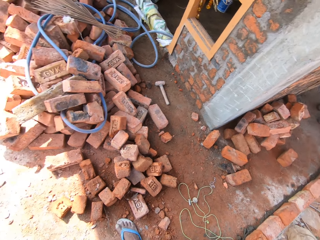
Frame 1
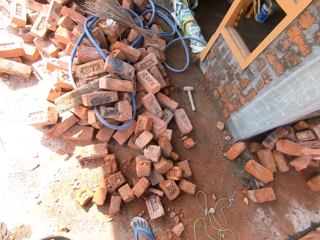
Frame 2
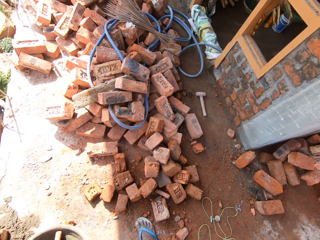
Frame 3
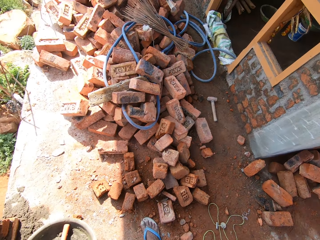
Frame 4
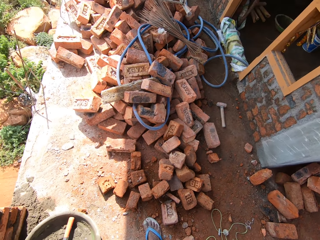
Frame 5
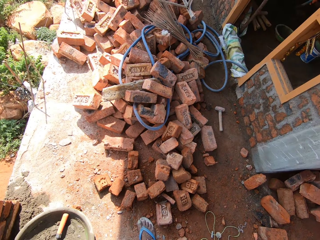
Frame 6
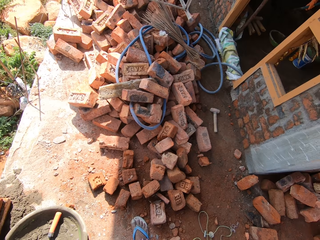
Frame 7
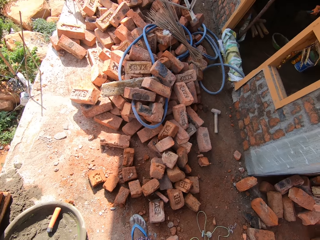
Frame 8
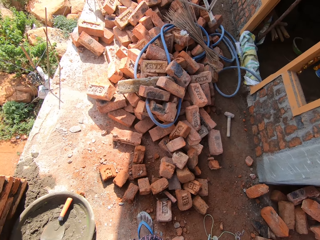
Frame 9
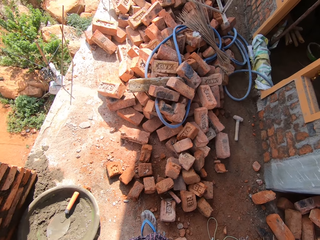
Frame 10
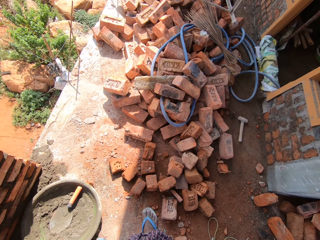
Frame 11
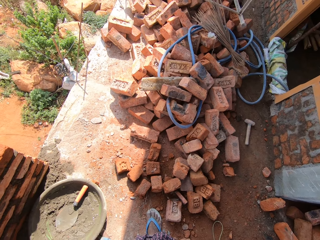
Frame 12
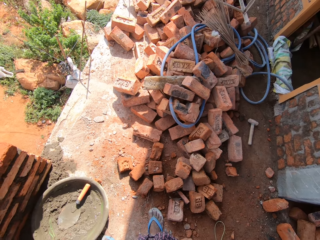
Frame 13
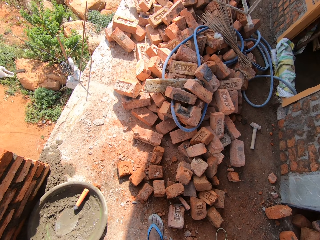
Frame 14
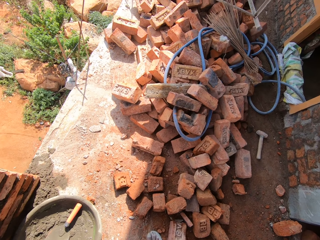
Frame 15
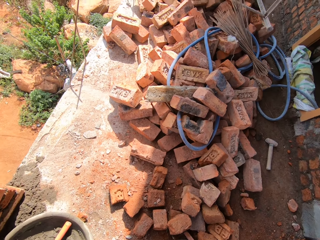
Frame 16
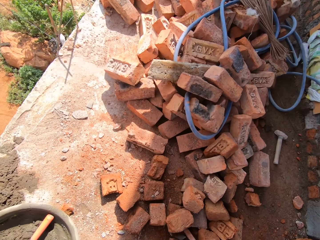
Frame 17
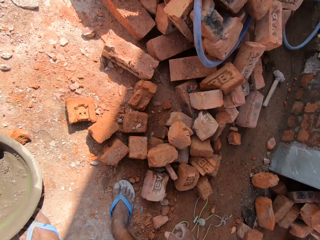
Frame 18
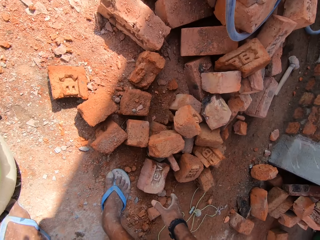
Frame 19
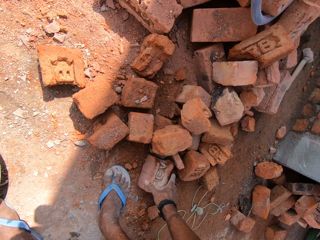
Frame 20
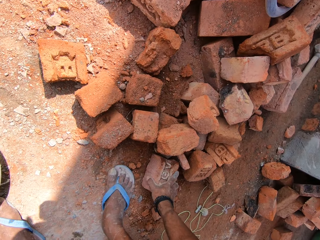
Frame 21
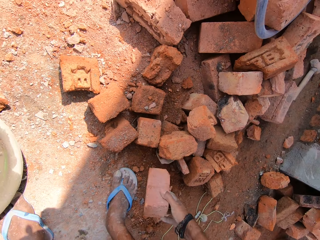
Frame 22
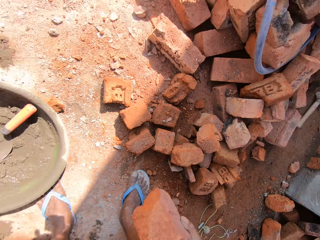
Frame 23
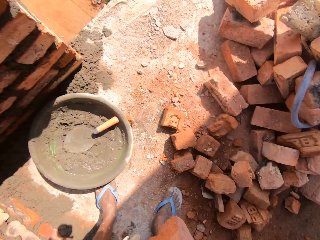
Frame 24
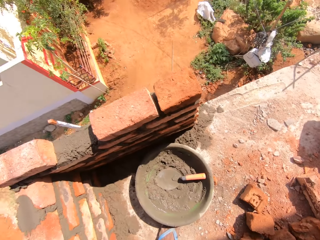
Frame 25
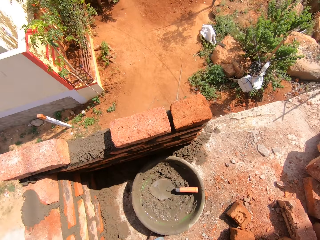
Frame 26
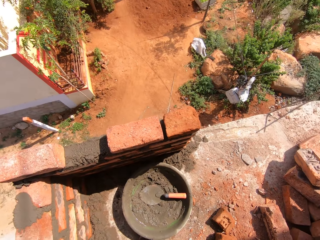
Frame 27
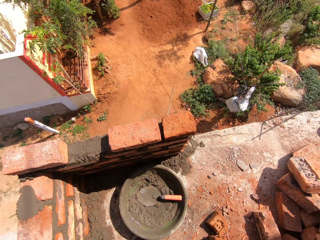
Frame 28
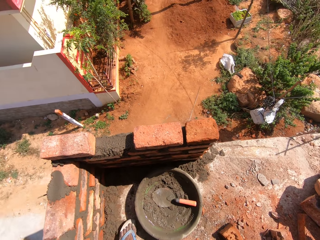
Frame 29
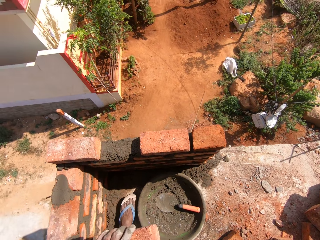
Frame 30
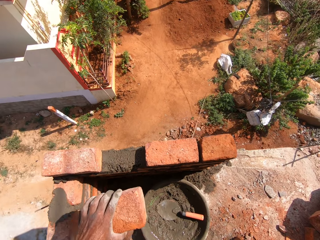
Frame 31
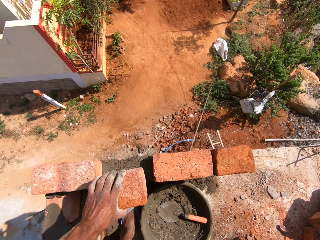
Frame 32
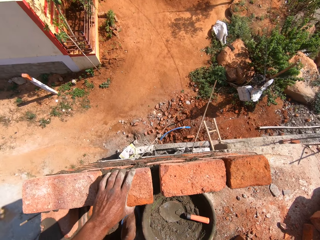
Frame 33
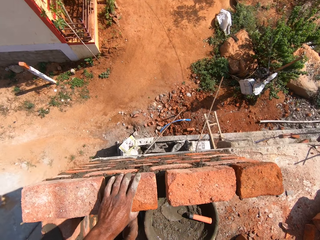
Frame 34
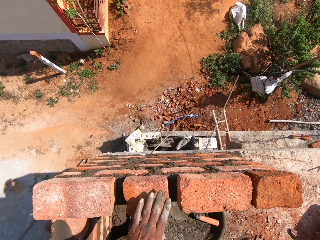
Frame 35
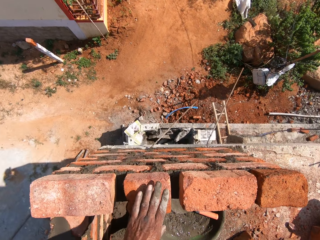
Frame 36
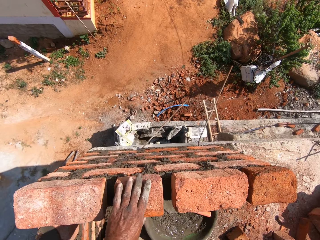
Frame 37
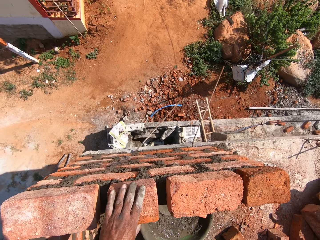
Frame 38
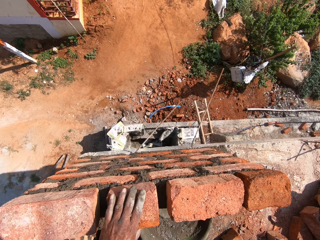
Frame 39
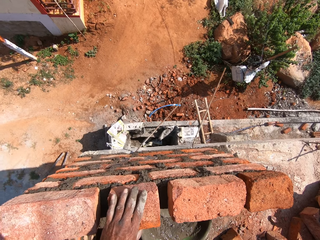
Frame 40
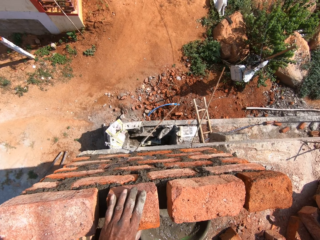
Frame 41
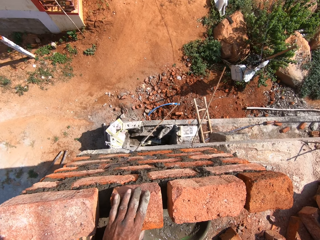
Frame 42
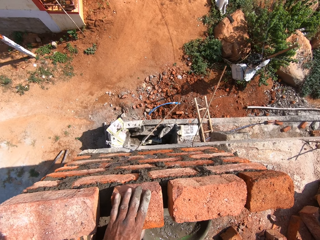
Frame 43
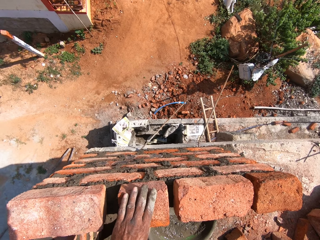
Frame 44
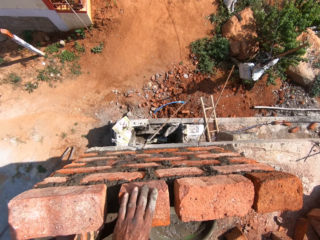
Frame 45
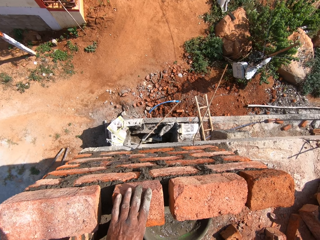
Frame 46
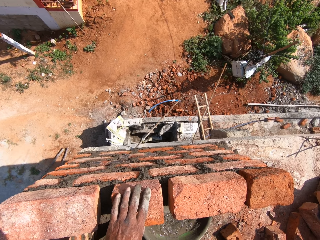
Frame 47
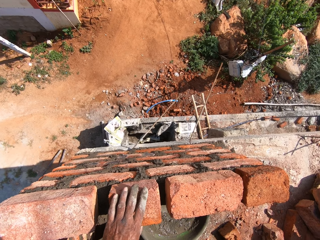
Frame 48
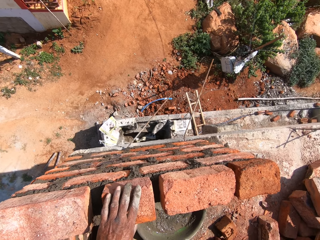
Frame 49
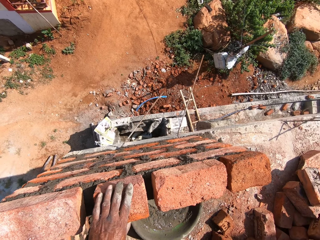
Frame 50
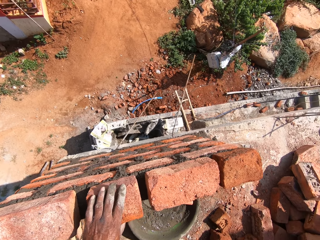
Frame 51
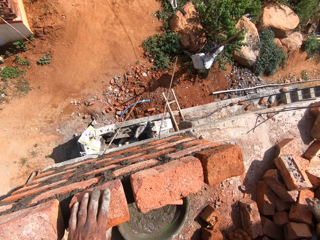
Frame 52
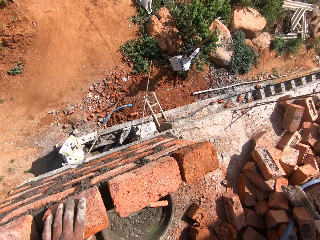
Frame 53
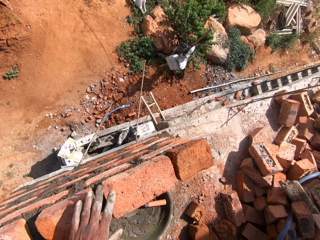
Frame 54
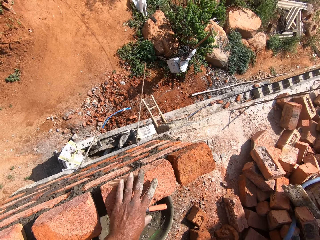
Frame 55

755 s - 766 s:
The camera wearer picks a brick from the ground. They touch bricks, look around, and place the brick on the wall. They touch the bricks.

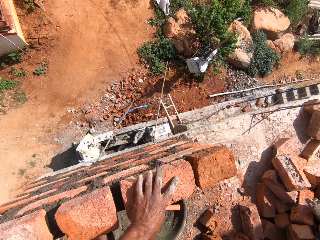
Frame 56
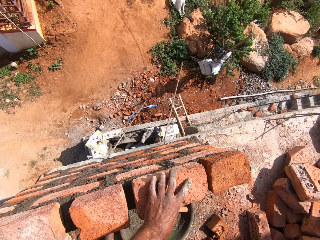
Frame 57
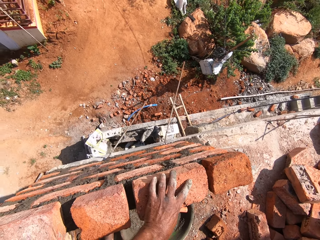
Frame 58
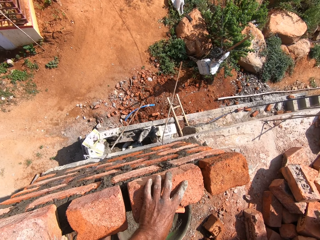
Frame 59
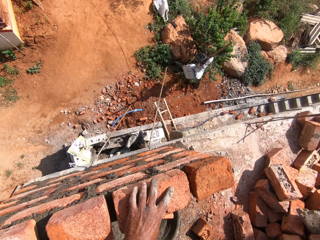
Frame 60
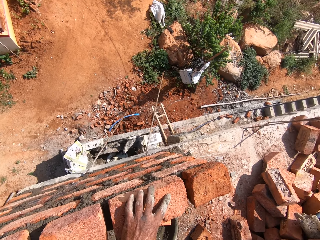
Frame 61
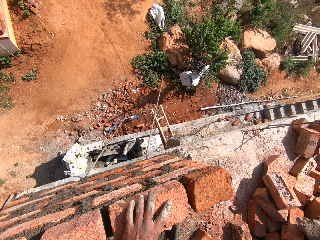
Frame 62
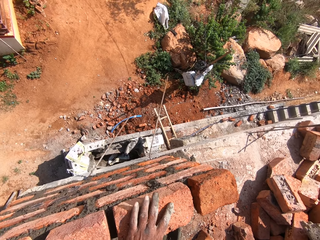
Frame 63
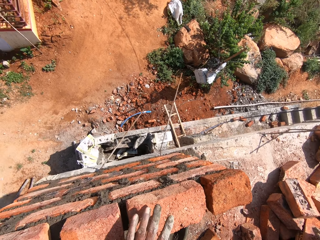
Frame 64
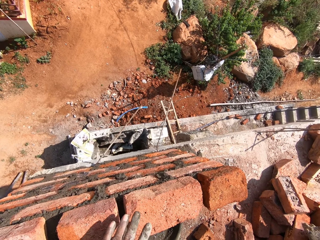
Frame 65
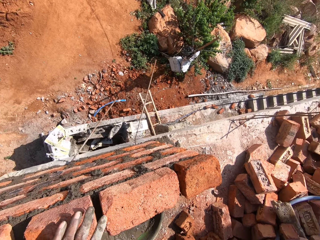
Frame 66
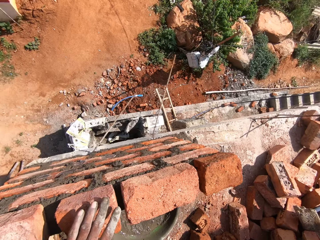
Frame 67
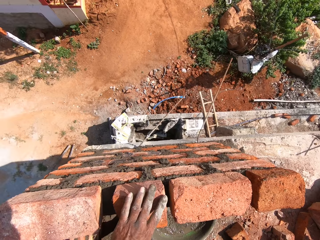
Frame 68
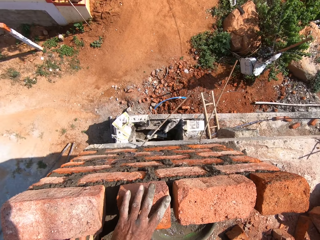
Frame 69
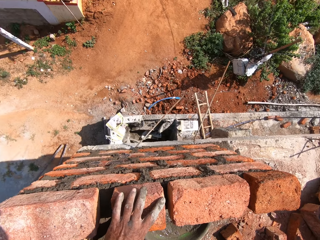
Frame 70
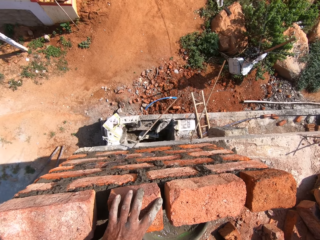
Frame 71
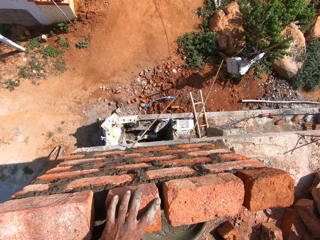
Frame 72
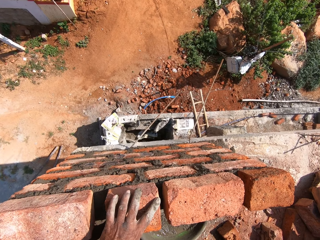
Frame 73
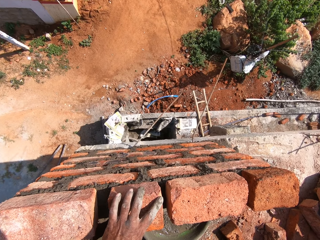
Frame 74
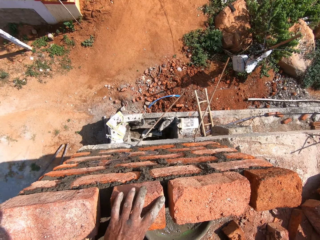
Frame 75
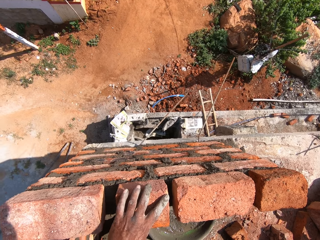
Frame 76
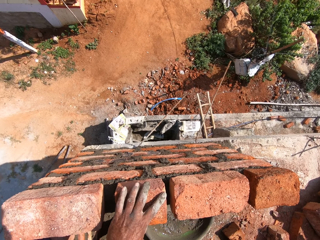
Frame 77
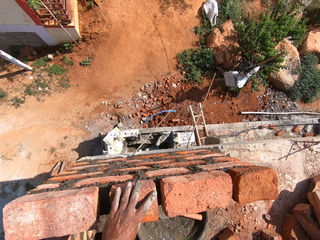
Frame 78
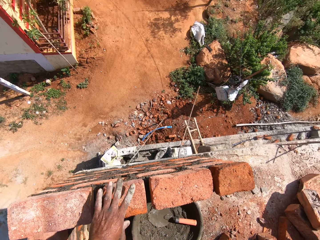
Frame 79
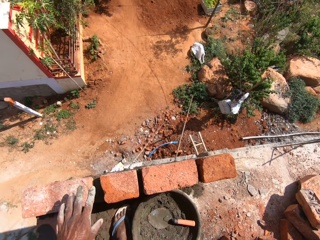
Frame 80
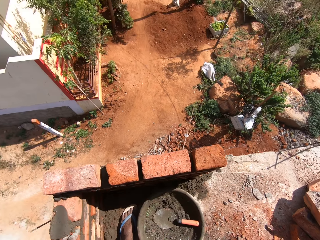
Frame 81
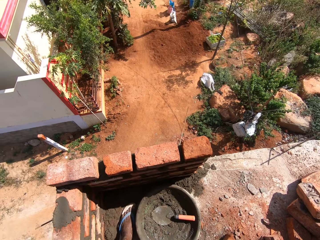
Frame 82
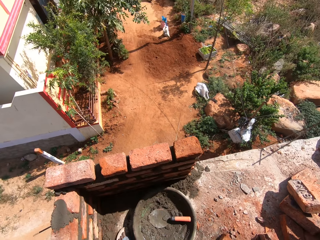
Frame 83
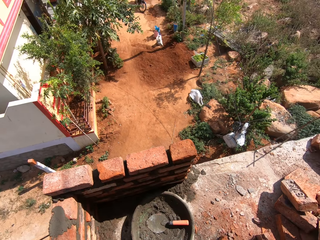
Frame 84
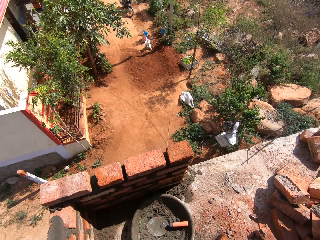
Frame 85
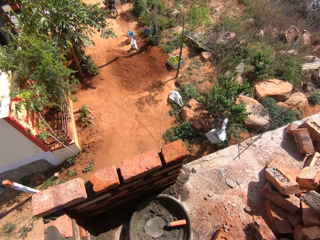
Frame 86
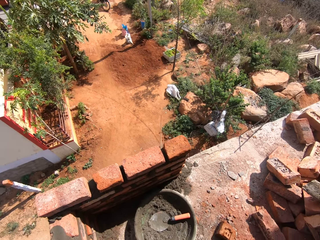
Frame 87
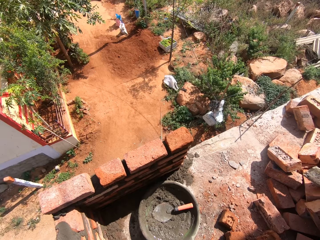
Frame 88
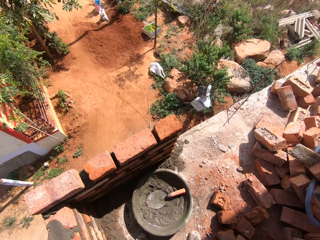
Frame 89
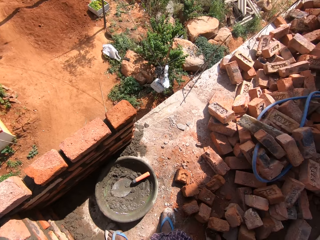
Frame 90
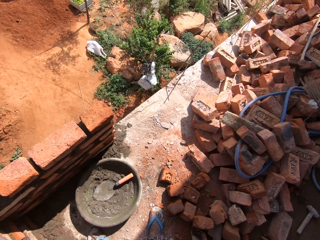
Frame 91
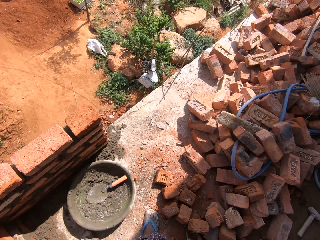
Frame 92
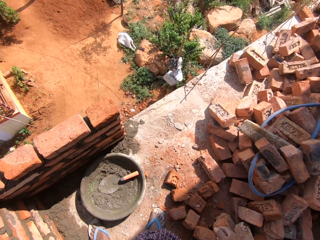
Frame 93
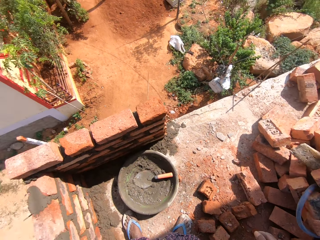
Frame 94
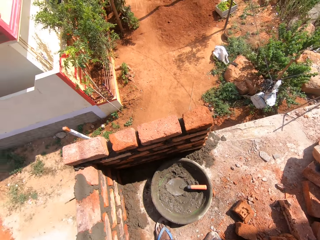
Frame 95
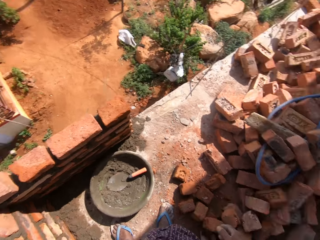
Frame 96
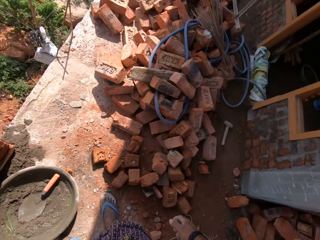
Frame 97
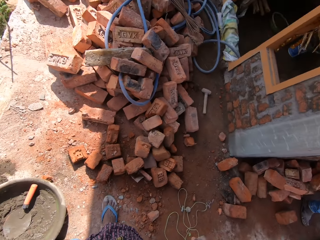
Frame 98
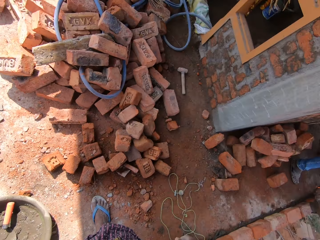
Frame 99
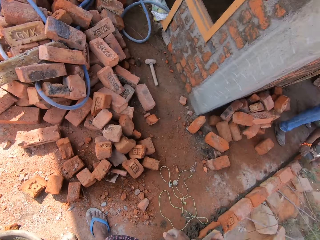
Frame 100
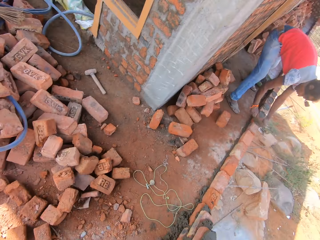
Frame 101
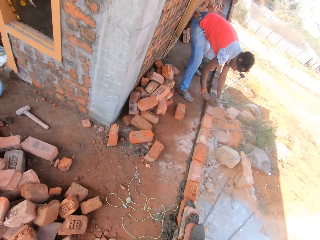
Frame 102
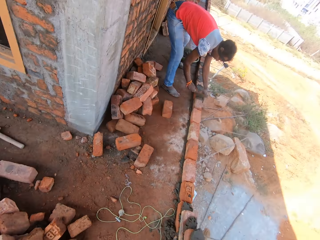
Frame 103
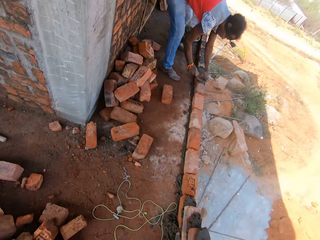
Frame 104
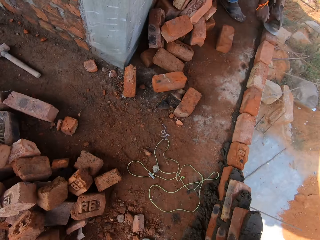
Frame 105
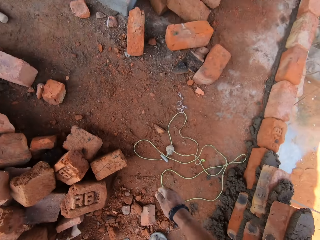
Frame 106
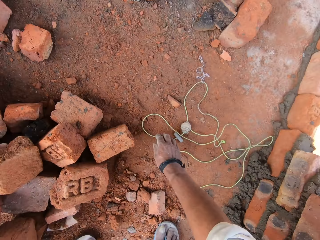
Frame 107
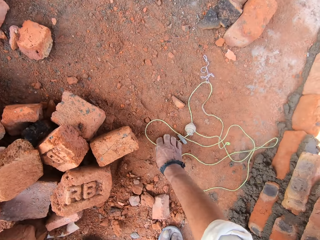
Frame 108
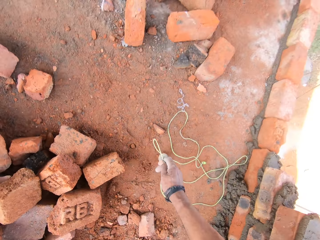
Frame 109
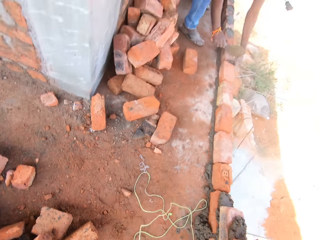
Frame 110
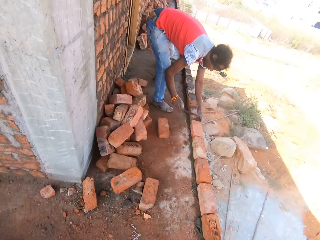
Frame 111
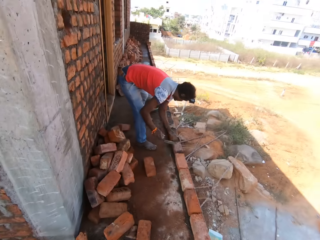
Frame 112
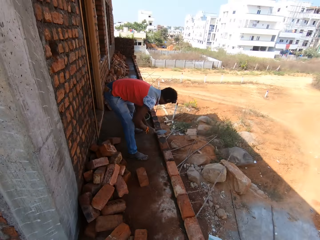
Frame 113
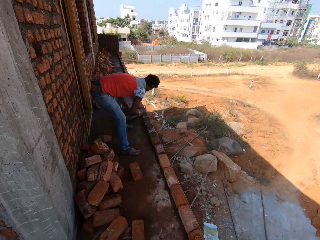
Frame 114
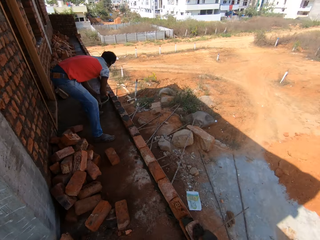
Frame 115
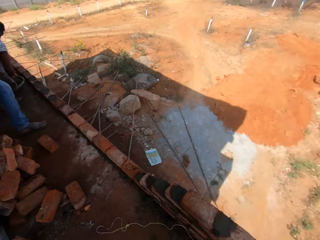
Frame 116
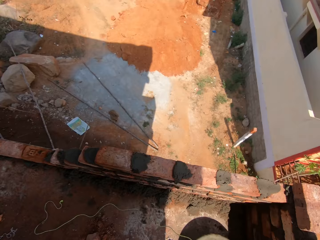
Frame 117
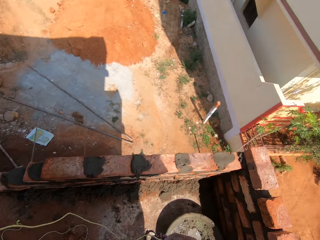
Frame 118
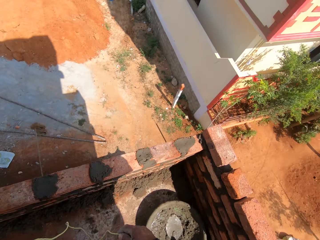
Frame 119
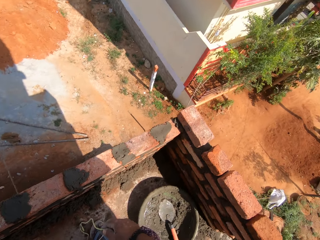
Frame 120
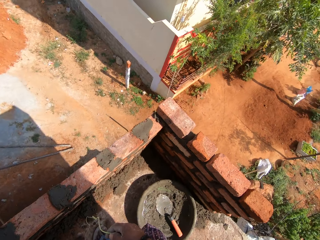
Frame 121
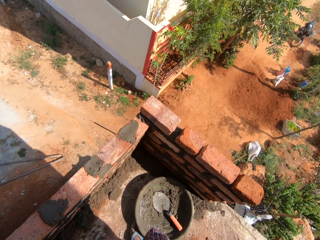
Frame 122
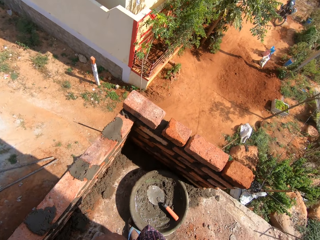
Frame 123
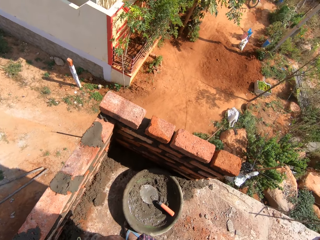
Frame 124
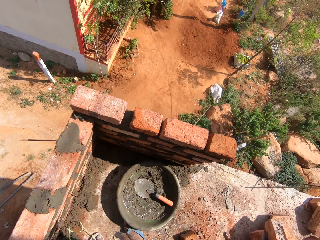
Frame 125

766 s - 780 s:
The camera wearer moves bricks on the wall. They look around, touch the bricks, and look around. They turn around the construction house. They touch a rope. They pick a string from the ground. They look around.
